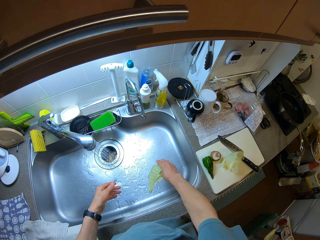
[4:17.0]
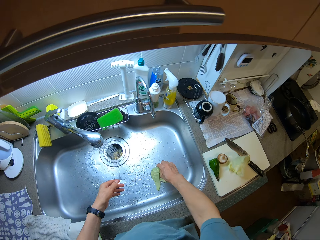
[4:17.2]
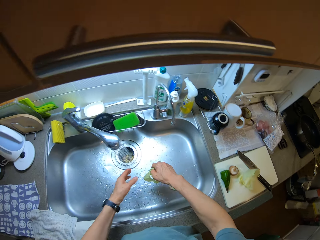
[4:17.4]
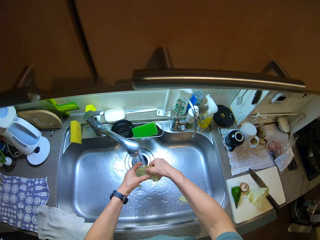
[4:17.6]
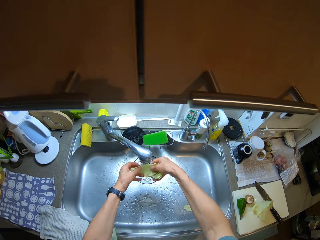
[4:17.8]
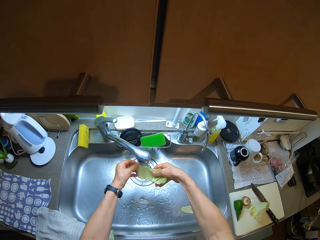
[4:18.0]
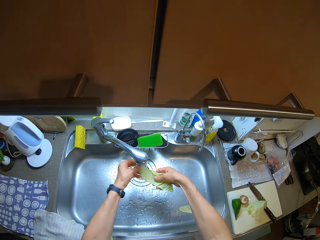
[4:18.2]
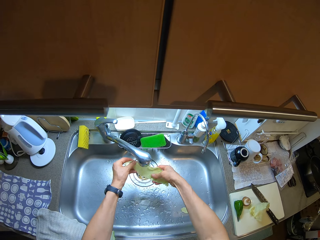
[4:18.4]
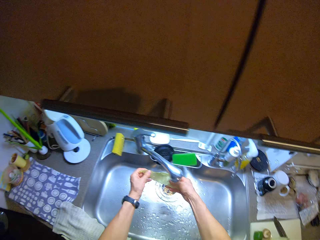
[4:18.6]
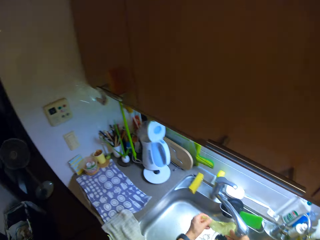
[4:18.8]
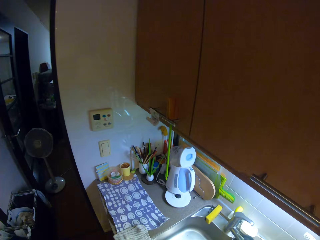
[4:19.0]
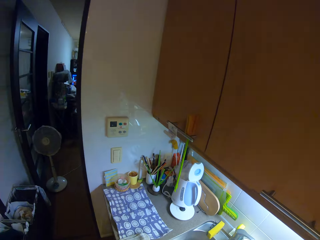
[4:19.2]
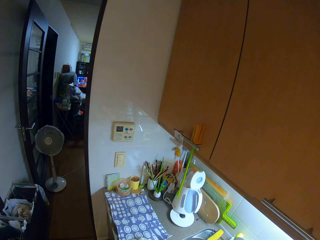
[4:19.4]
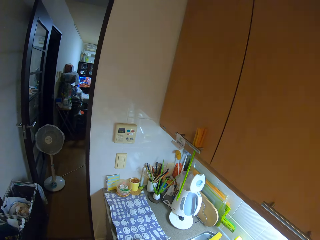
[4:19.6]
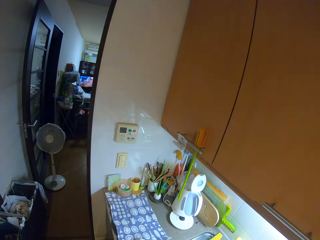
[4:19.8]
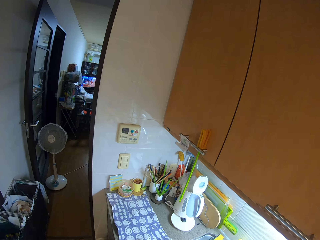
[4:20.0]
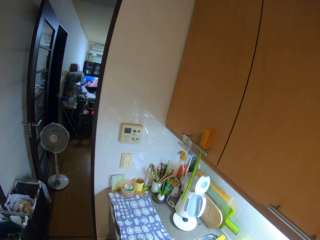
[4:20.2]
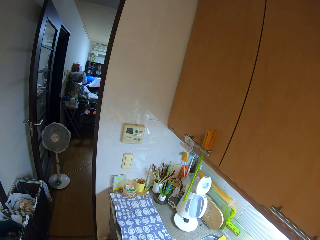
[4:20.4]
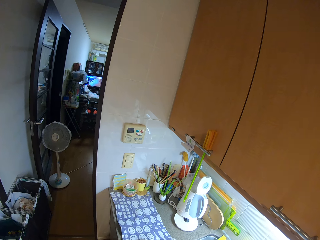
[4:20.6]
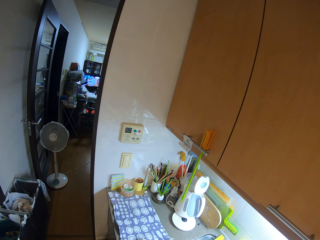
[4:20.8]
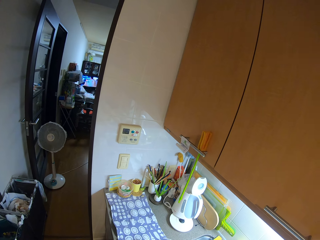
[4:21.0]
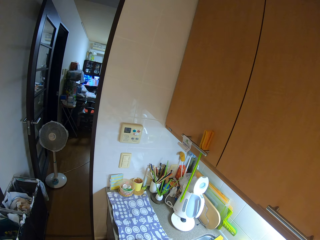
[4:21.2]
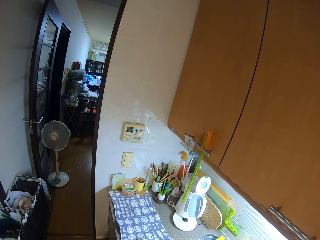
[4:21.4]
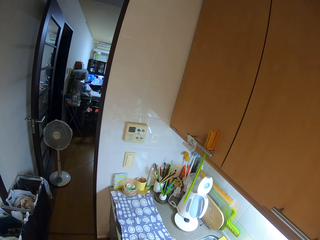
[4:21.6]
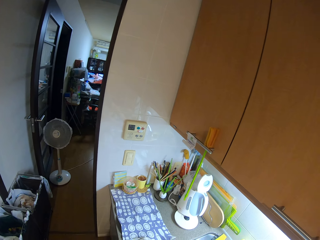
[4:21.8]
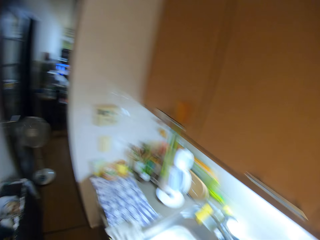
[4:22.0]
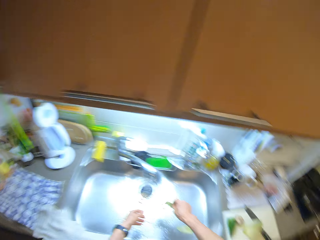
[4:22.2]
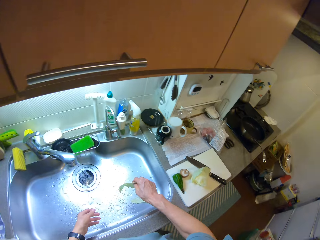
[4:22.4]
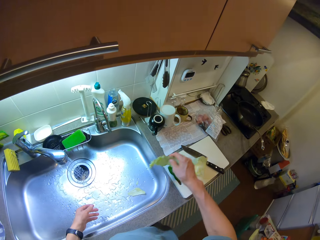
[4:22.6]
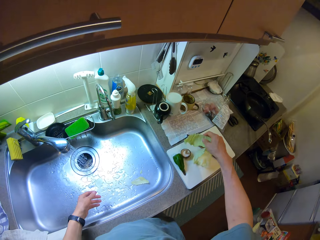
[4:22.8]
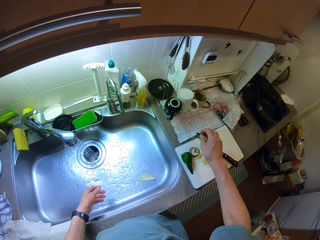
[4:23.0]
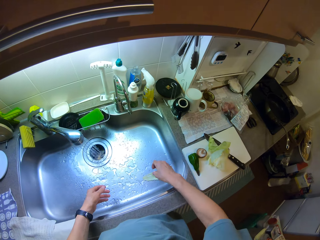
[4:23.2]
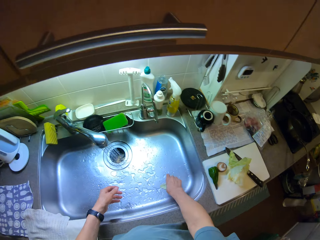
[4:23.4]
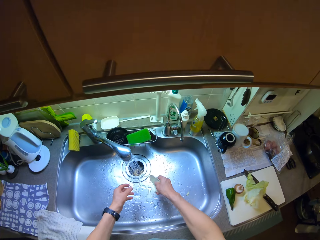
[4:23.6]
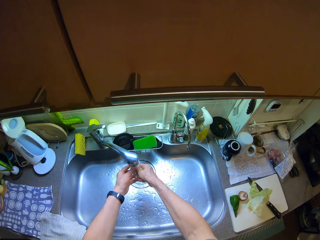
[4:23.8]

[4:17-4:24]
The camera wearer places the white cabbage leaf on the chopping board. They pick another white cabbage leaf from the sink and rinse the white cabbage leaf. They look at the television. They drop the white cabbage leaf on the chopping board.

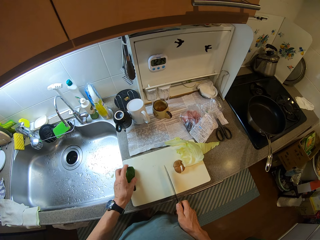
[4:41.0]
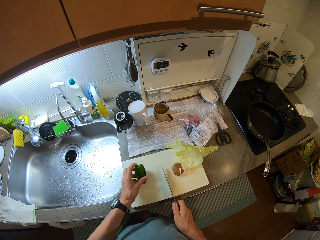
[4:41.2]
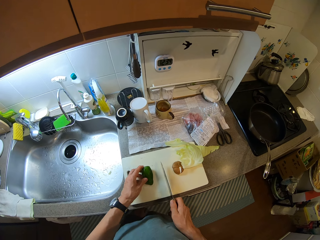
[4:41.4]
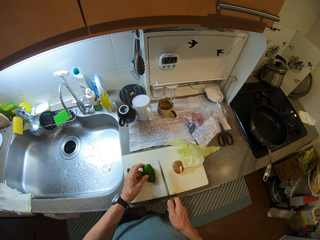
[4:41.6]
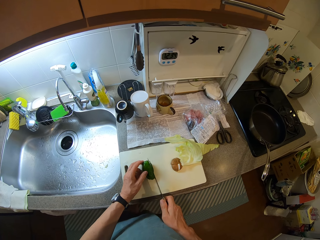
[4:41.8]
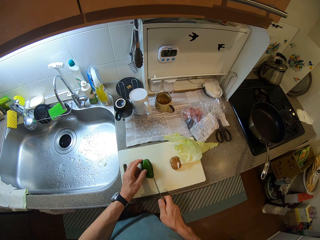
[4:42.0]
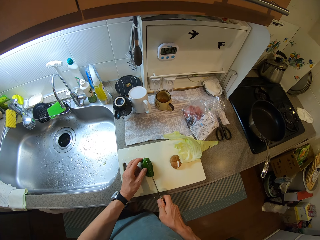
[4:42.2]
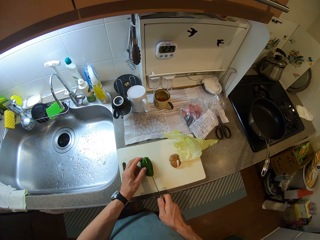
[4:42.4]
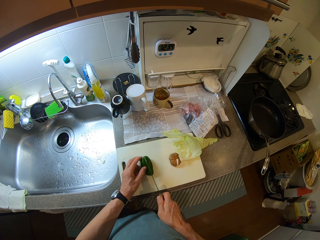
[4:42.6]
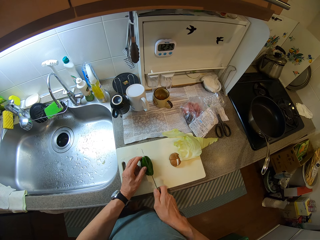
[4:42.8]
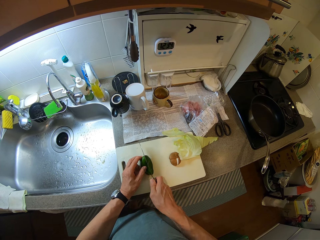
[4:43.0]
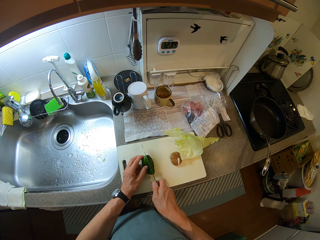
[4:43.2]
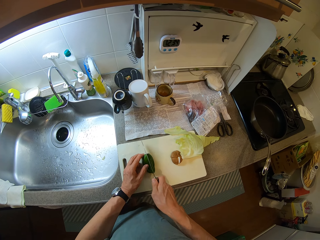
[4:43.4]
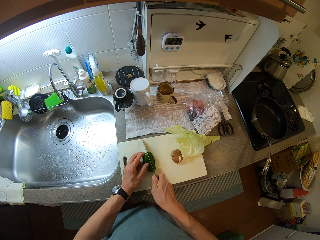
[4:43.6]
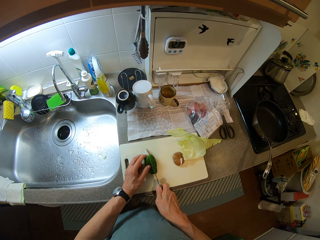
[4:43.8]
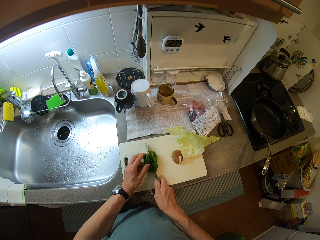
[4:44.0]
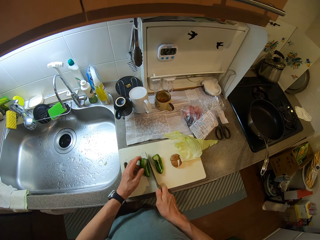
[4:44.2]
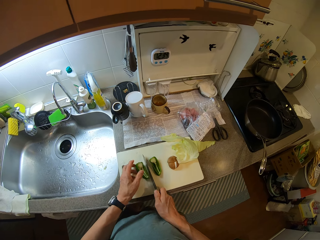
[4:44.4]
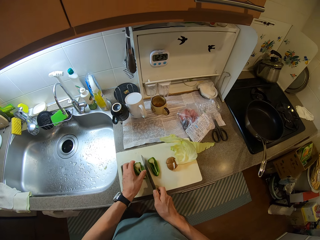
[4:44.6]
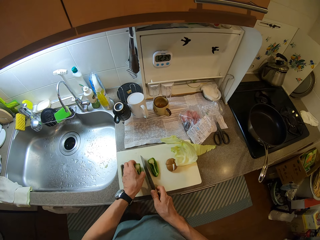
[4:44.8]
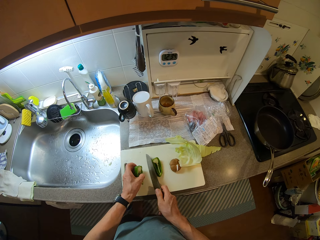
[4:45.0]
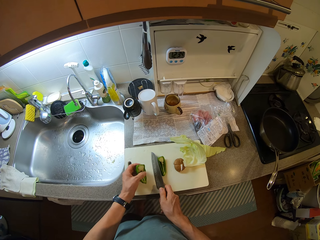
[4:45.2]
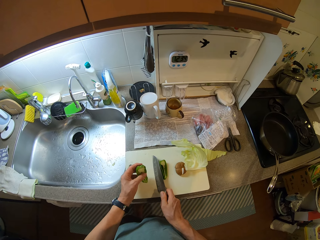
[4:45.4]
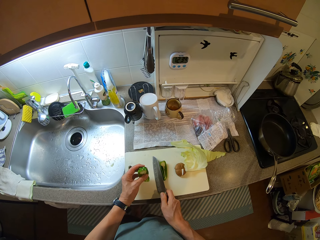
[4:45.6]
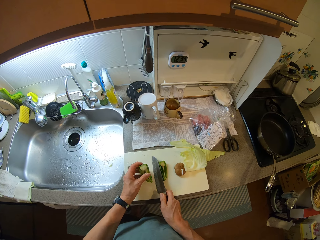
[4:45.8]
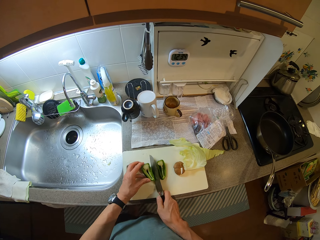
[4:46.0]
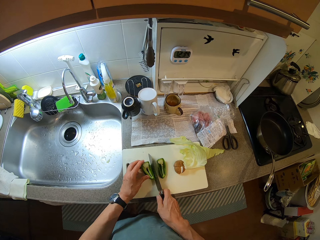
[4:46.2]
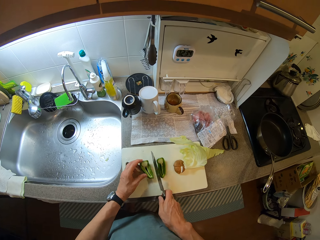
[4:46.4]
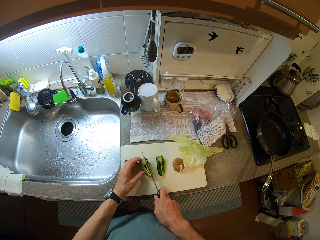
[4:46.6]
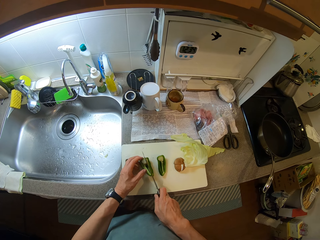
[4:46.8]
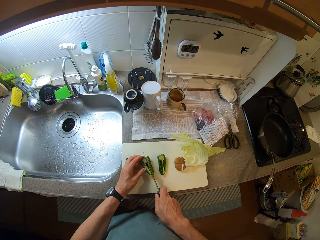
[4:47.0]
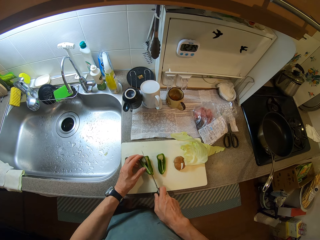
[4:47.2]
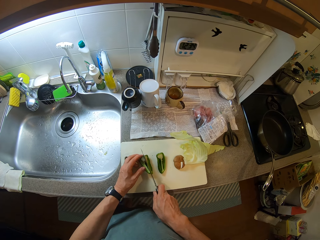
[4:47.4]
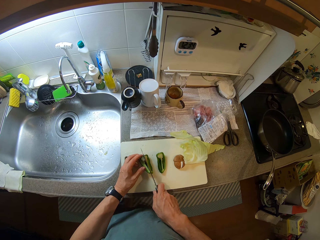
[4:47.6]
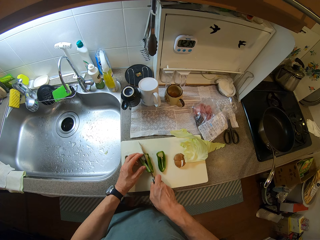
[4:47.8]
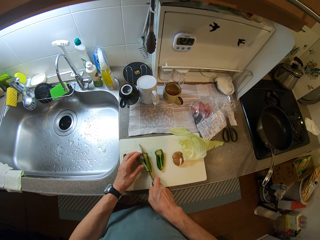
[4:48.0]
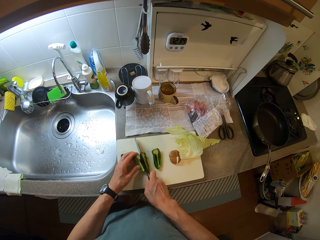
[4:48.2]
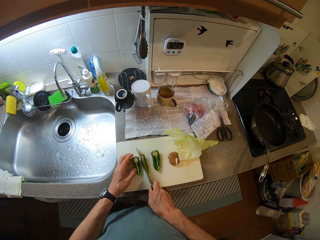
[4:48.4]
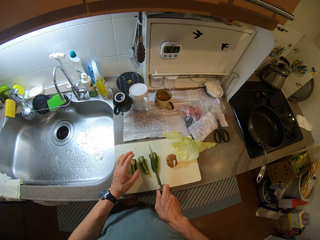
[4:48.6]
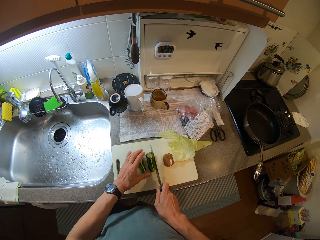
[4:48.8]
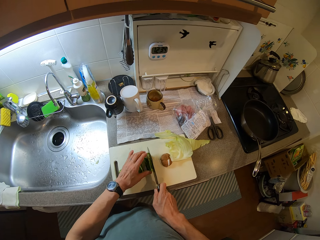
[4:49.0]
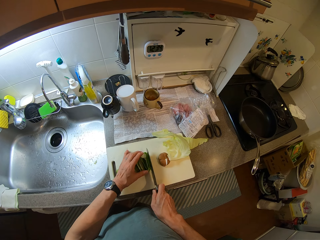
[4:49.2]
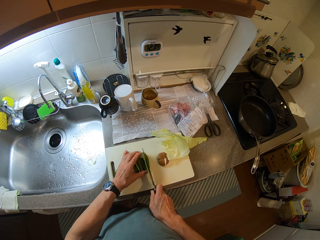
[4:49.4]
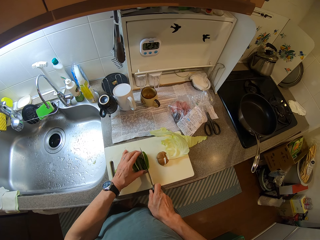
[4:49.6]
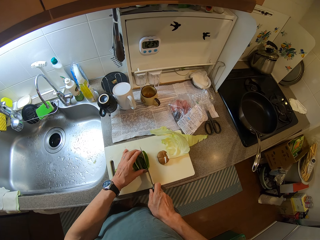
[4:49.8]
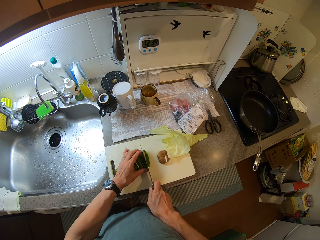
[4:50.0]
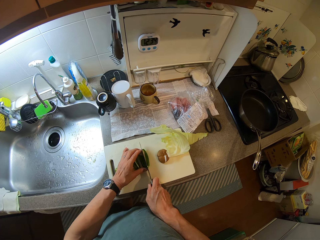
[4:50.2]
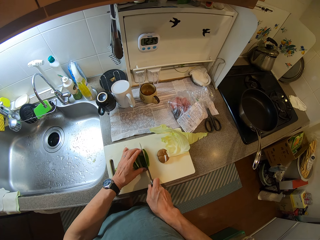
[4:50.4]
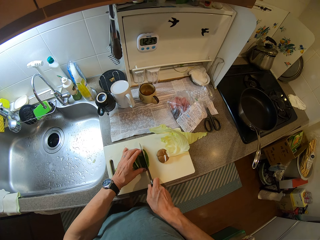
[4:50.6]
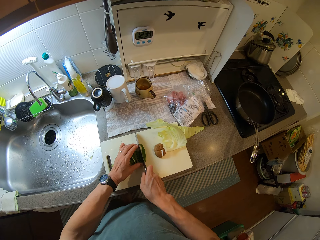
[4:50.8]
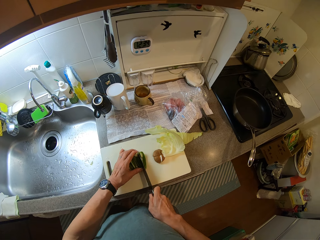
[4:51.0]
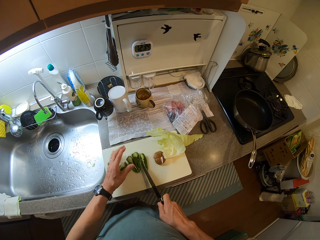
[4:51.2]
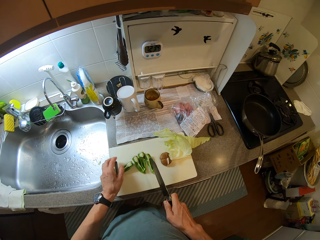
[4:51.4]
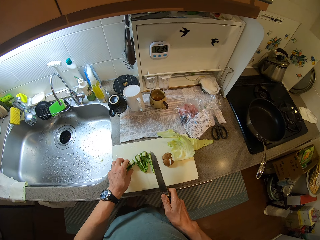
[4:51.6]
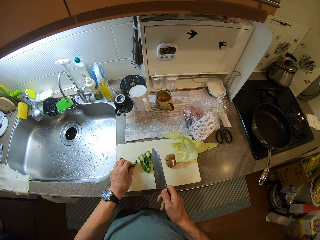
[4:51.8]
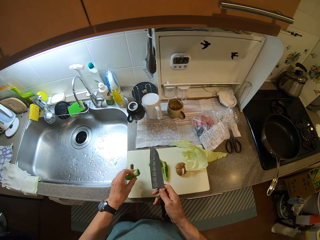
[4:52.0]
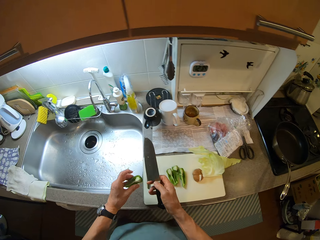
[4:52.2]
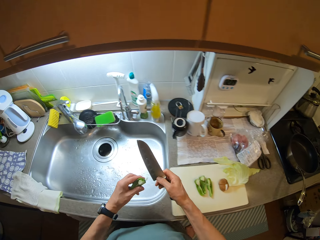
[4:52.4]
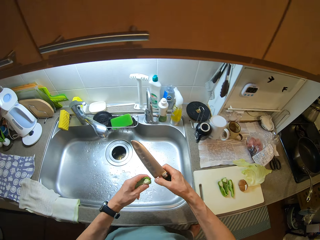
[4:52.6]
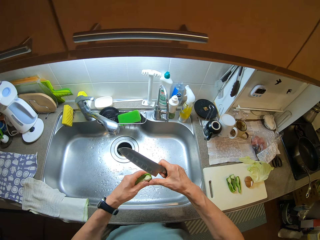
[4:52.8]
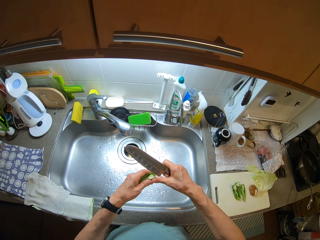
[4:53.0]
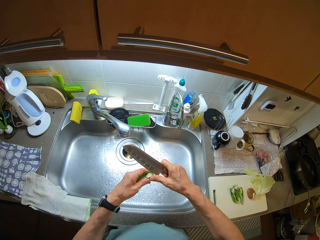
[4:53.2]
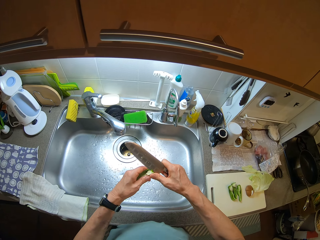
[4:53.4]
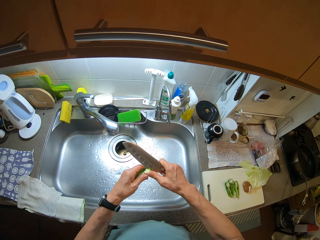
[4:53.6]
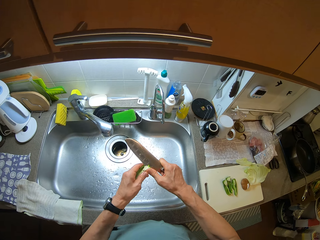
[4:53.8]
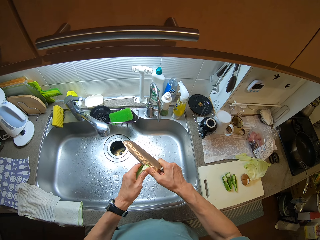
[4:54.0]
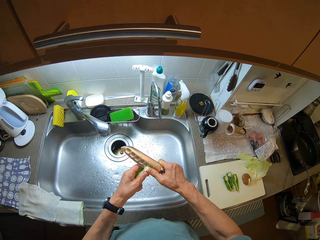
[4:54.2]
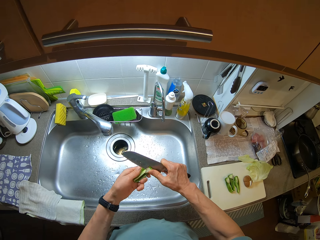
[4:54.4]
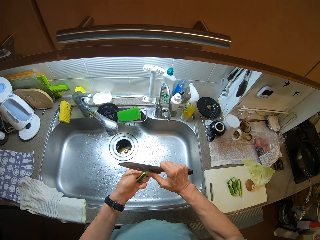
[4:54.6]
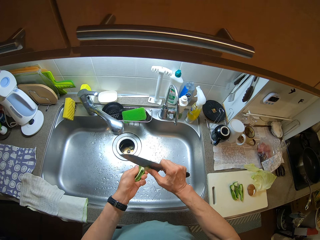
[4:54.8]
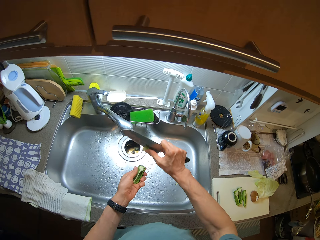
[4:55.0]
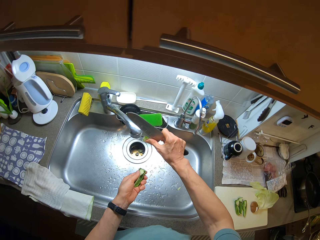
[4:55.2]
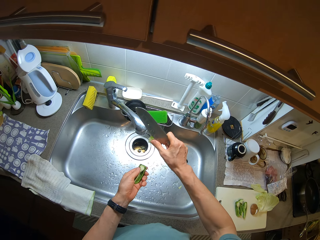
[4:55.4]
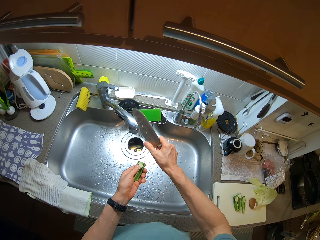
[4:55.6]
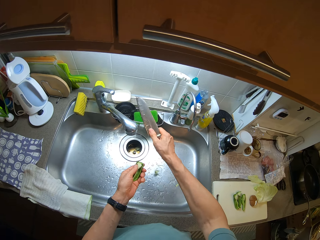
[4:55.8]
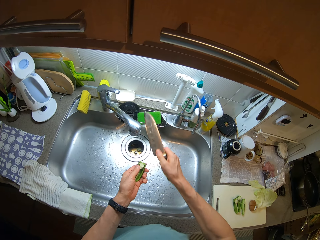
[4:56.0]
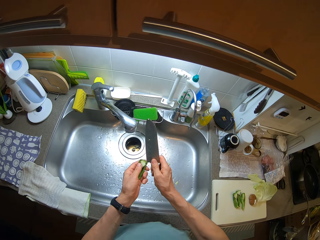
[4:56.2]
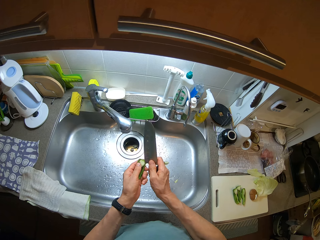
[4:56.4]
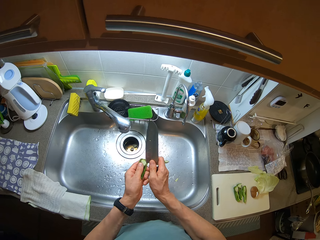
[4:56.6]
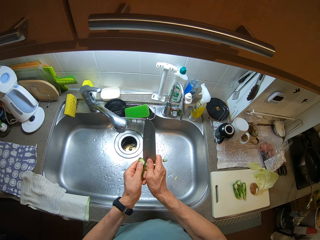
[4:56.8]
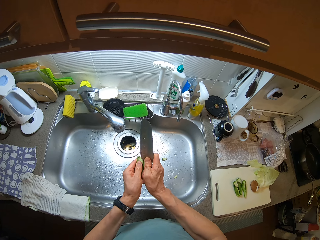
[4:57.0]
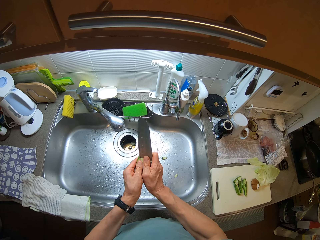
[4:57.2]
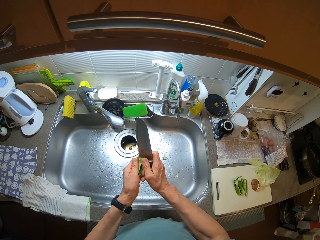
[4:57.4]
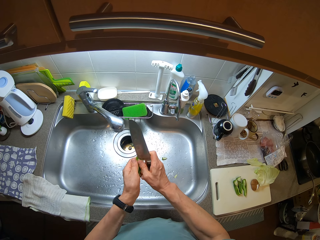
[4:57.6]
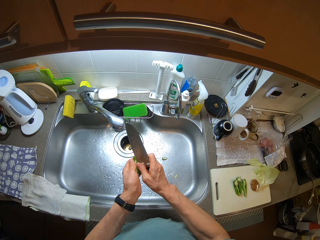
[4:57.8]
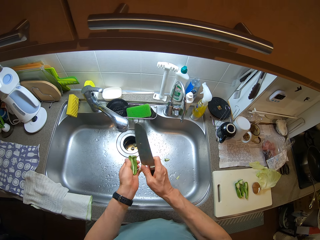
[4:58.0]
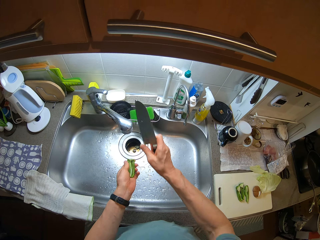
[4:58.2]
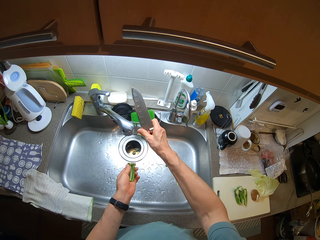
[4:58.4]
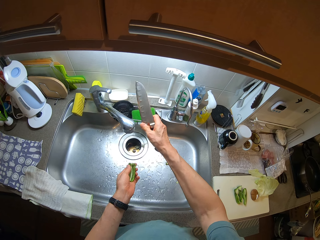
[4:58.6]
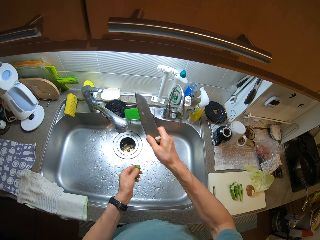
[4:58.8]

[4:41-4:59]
The camera wearer moves the mushroom pieces on the chopping board. He picks a green capsicum from the chopping board and places the green capsicum on the chopping board. He cuts the okra with the knife. He cuts the green capsicum with the knife. He picks a green capsicum piece from the chopping board. He looks at the green capsicum piece. He places the green capsicum piece on the chopping board. He cuts the green capsicum piece with the knife. He holds another green capsicum piece with his left hand. He cuts the green capsicum piece with the knife. He picks a green capsicum piece from the chopping board. He peels the okras in the sink. He cuts the green capsicum piece placenta with the knife. He drops the green capsicum placenta in the sink. He cuts the capsaicin gland with the knife.
